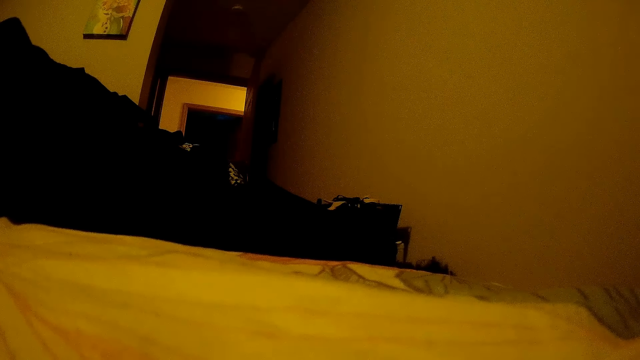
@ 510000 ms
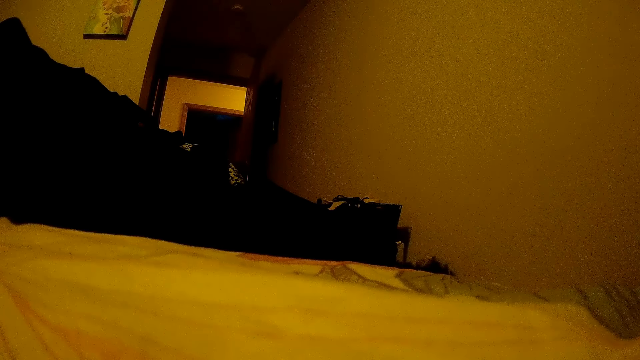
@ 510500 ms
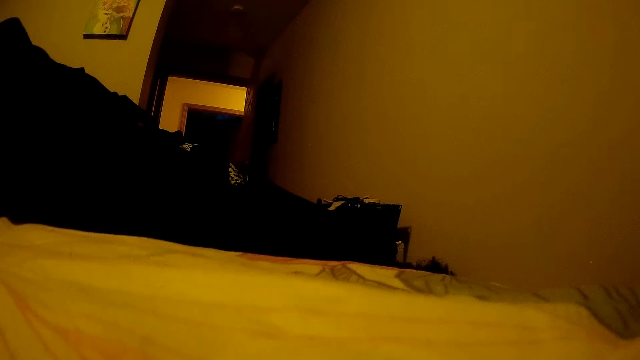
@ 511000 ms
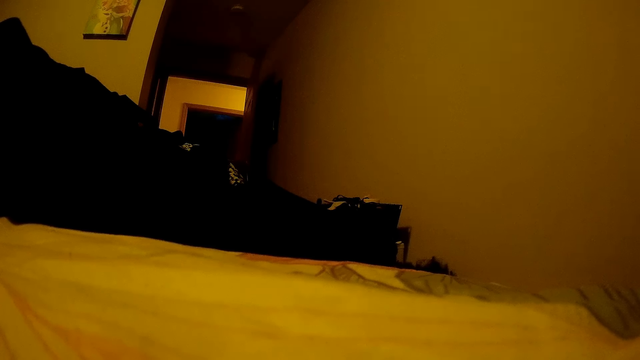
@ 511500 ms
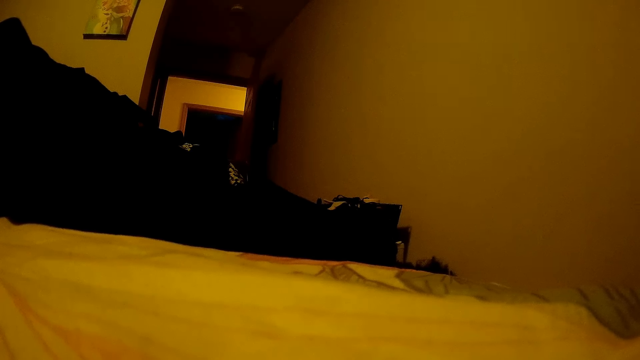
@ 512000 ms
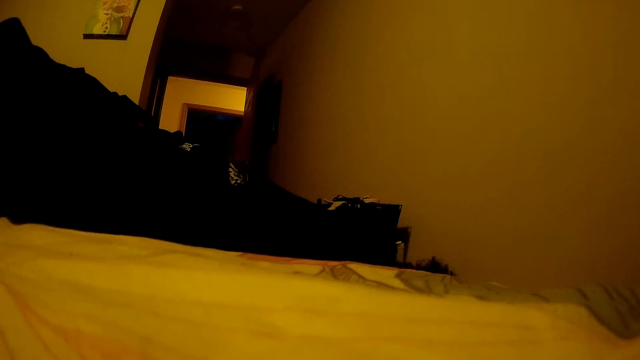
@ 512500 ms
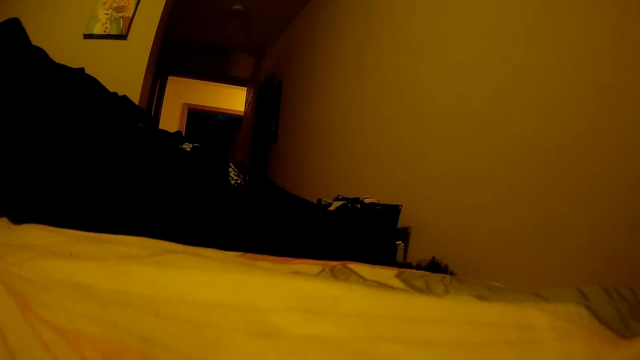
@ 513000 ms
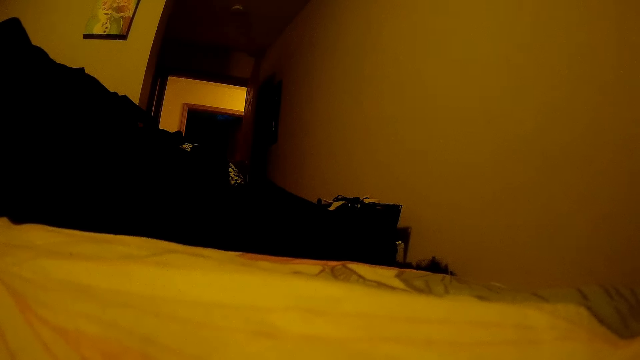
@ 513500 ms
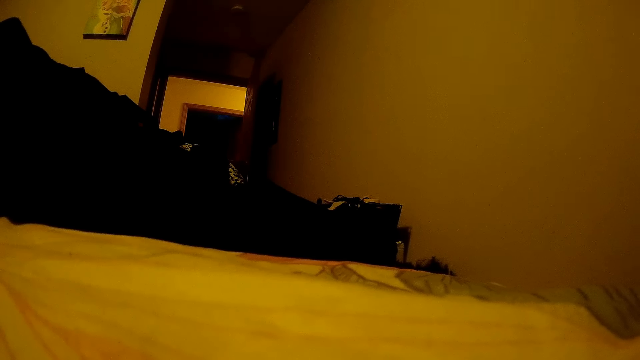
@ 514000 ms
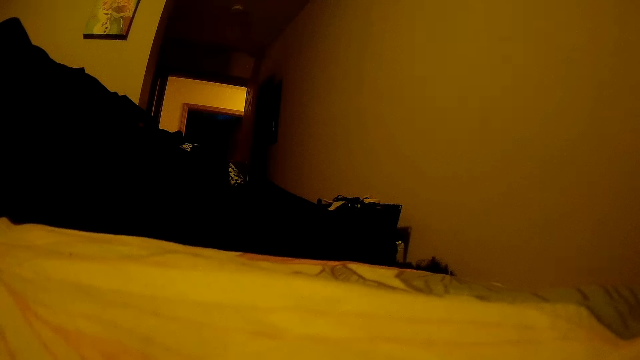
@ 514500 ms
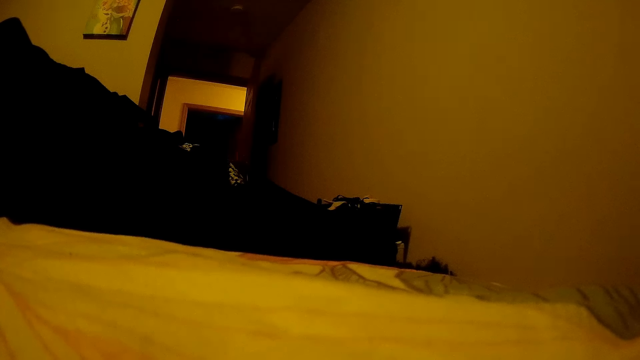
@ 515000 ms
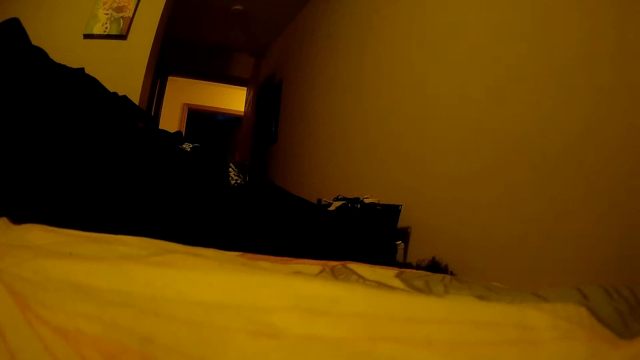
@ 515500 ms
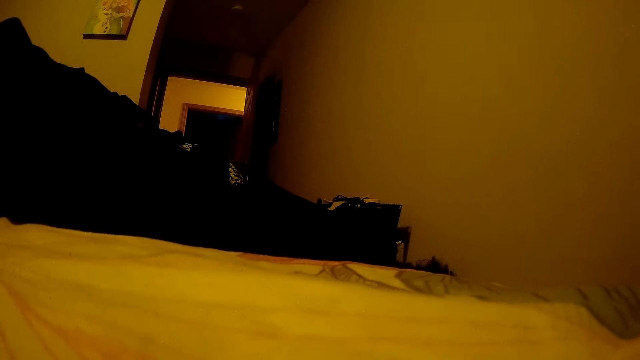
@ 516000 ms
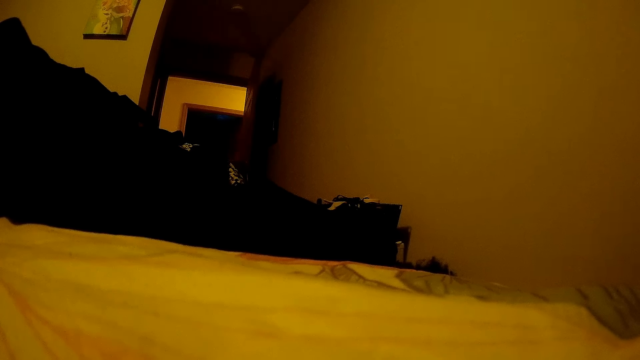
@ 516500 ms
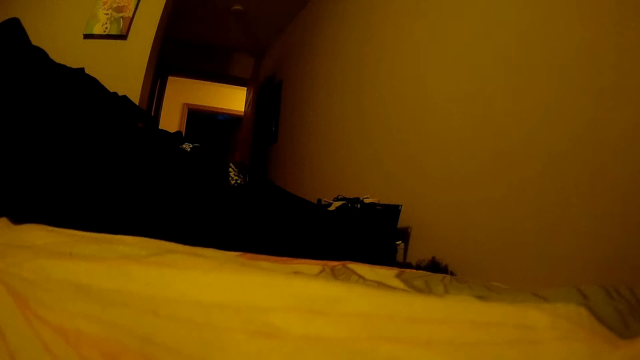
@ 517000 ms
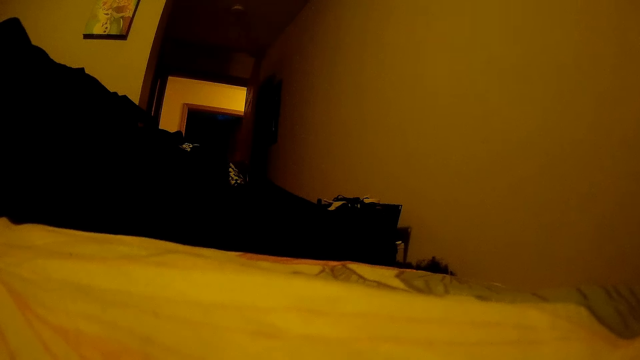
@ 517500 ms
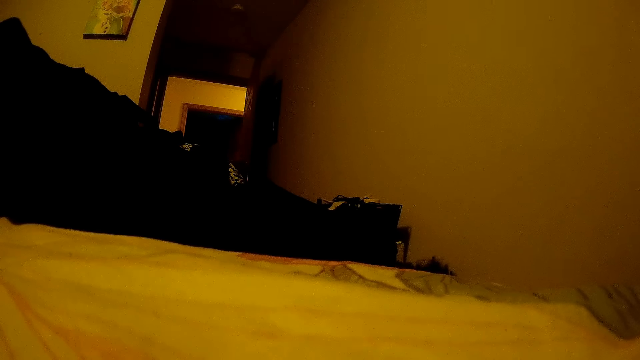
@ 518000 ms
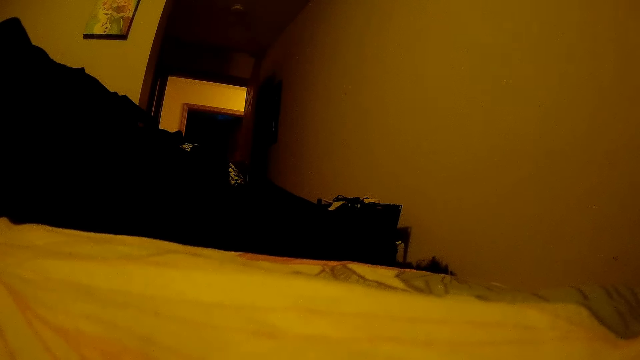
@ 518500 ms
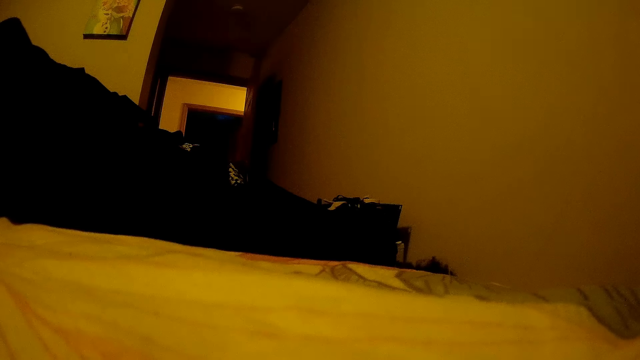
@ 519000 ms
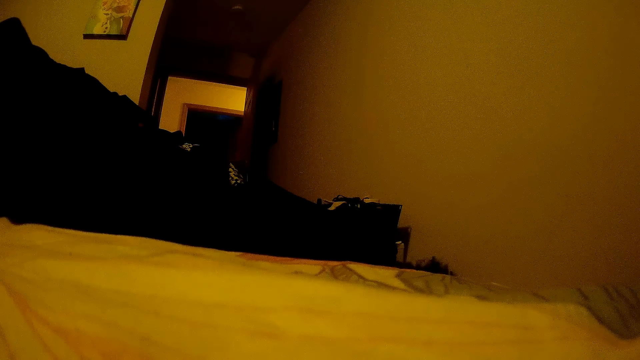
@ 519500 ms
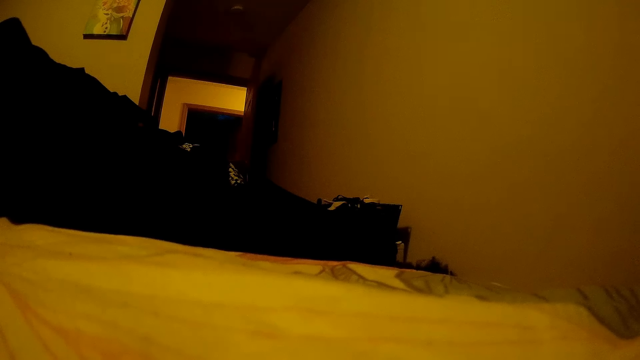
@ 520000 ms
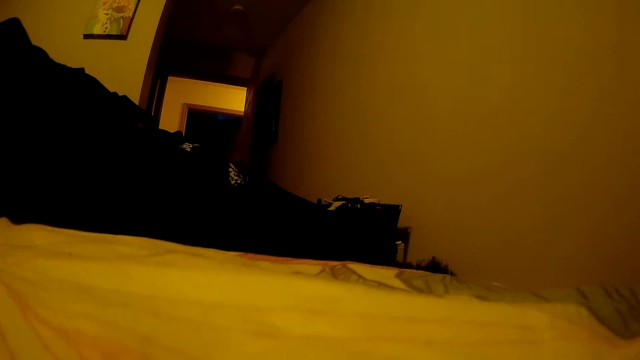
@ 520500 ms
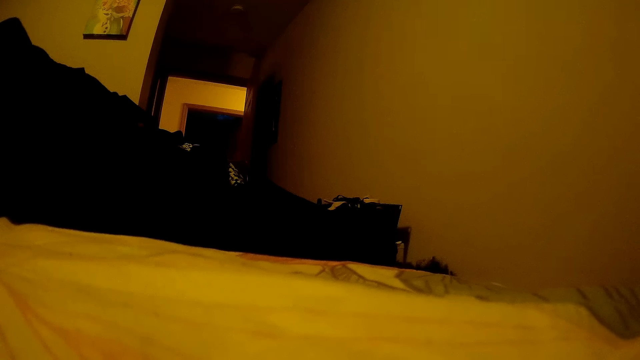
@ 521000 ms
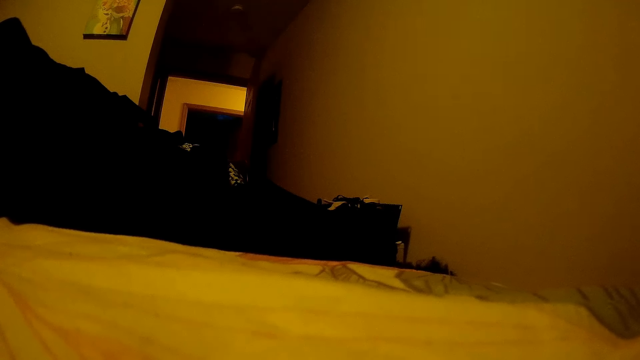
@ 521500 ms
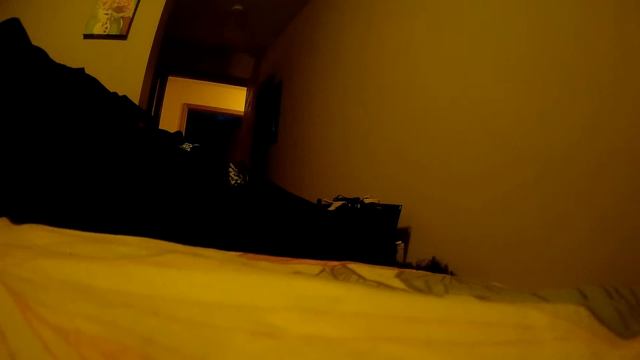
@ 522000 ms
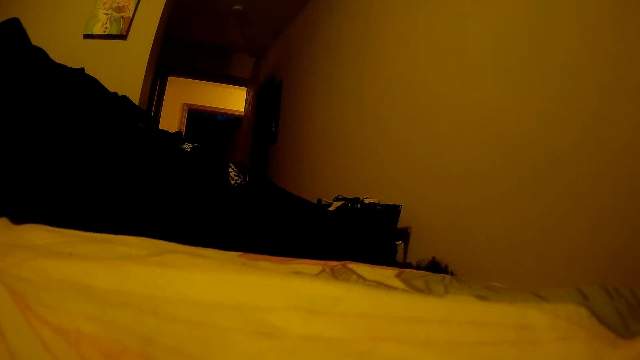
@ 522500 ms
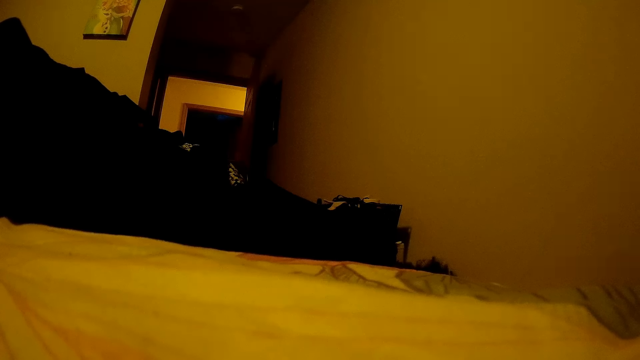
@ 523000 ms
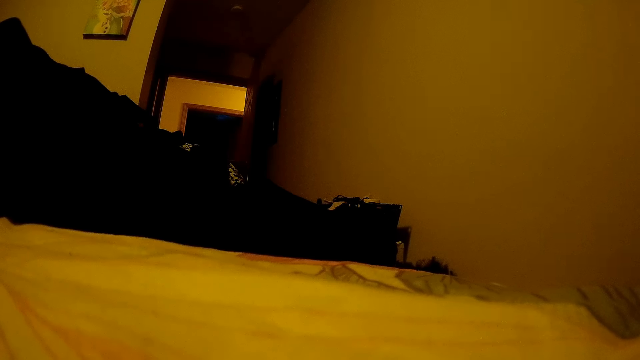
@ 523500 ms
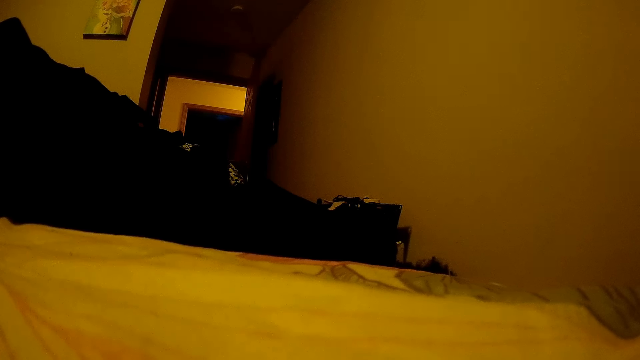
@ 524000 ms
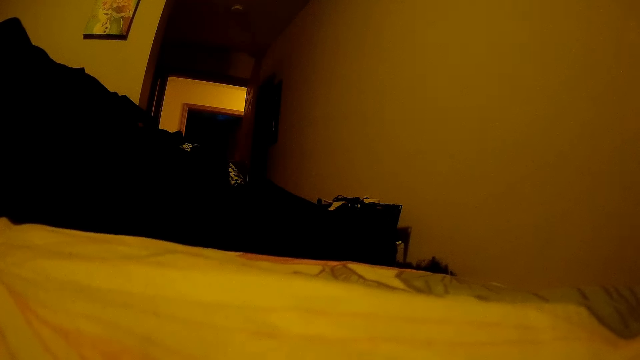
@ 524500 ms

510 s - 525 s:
A child talks with a lady.

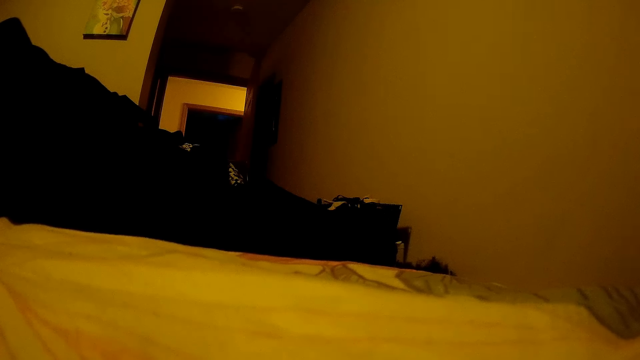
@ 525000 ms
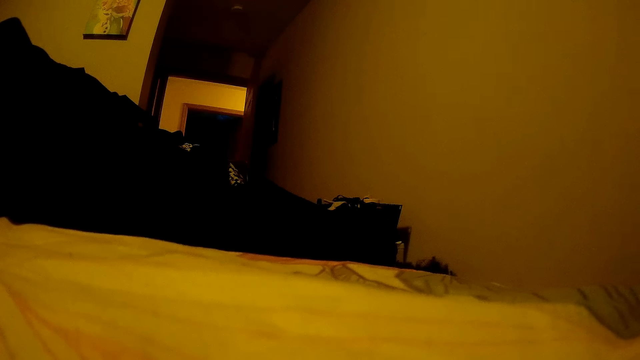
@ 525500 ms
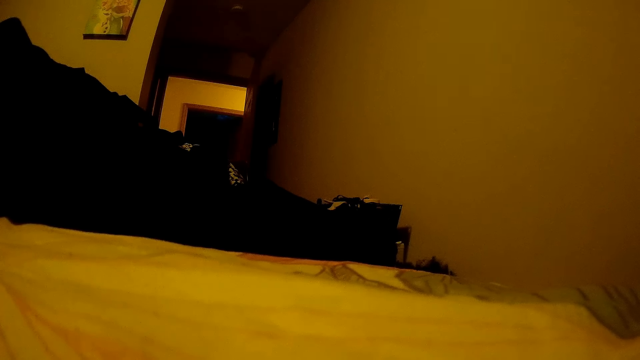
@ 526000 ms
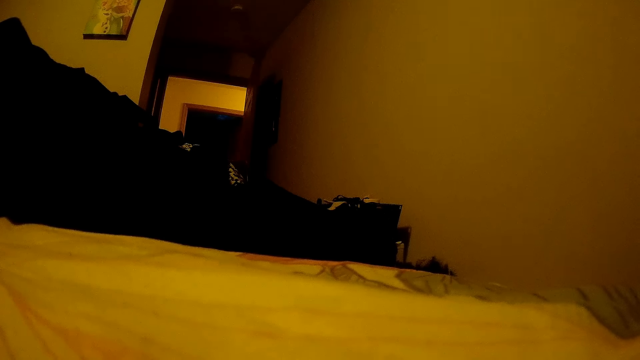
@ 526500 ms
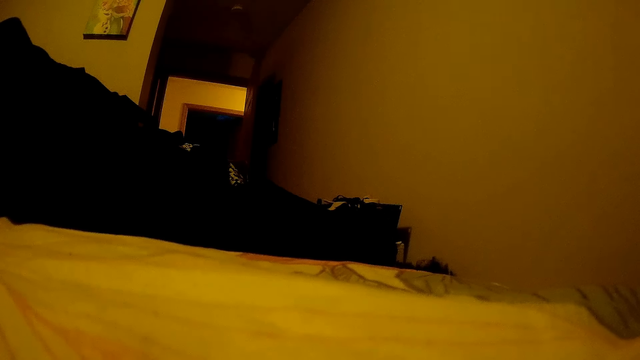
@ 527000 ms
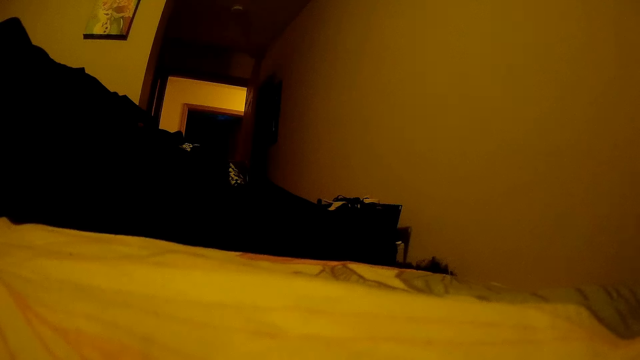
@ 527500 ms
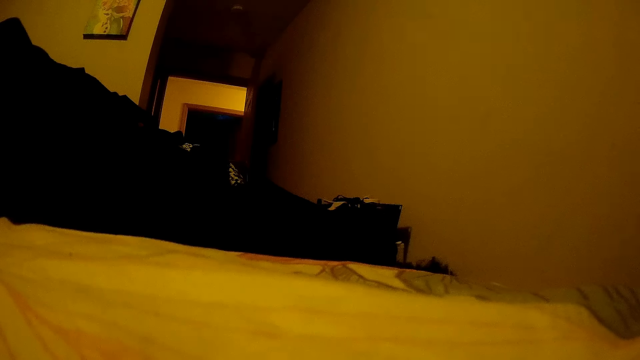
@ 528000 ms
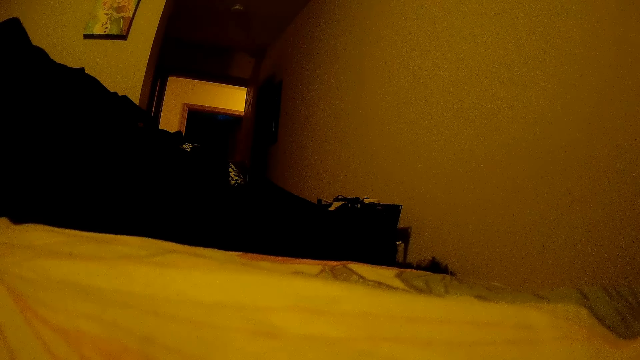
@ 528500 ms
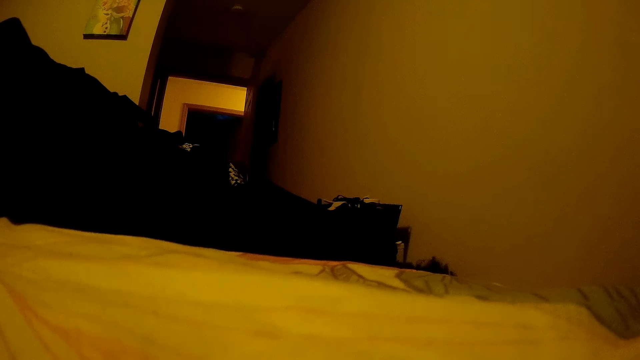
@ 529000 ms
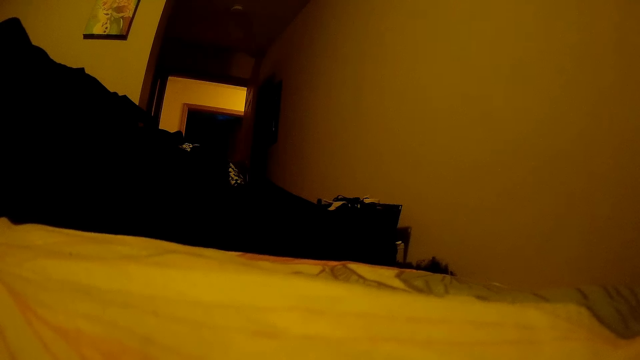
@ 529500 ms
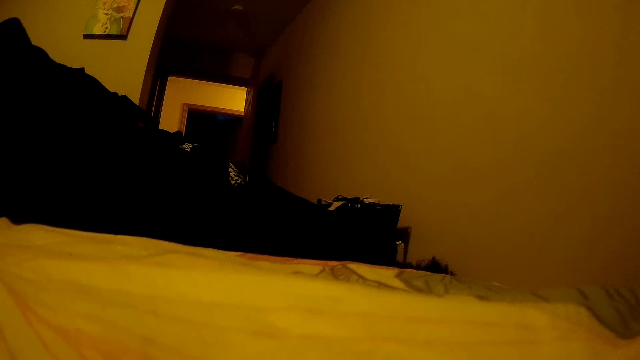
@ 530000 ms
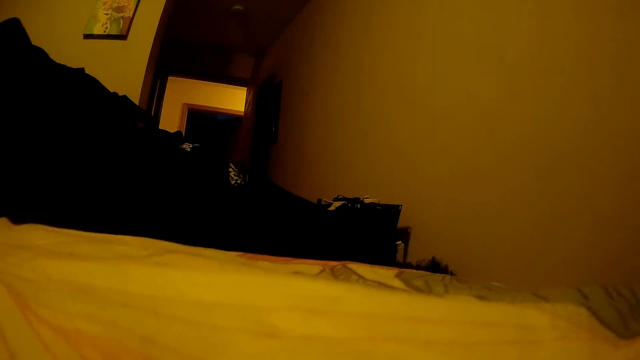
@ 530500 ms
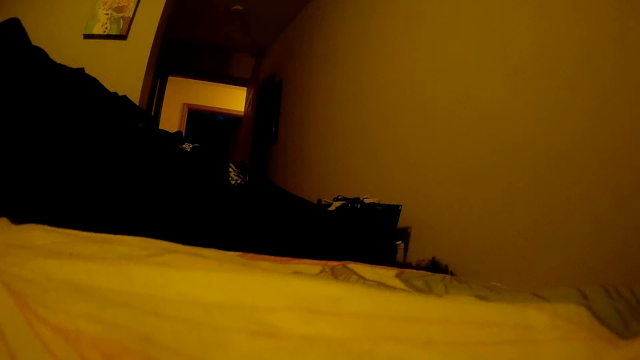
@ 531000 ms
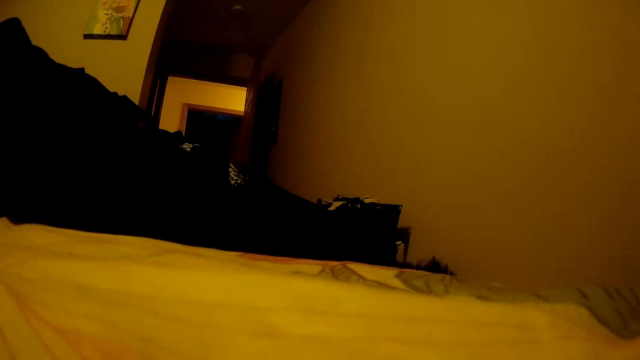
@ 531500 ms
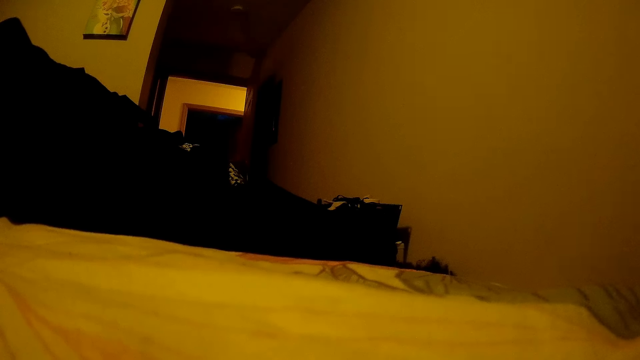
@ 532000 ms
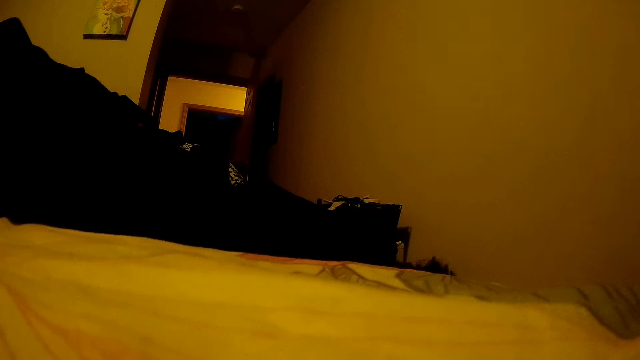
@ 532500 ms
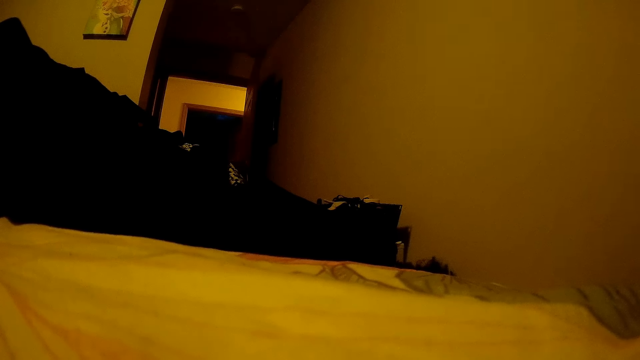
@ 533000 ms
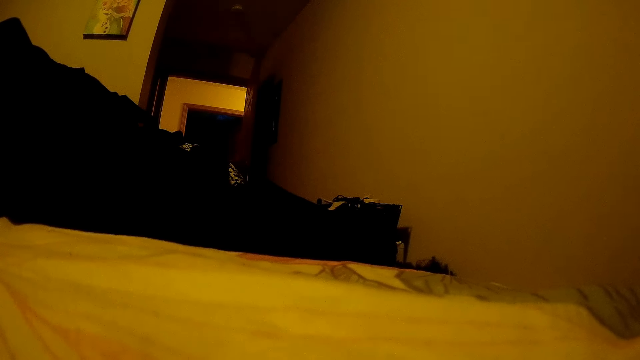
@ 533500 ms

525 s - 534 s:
A child stops talking with a lady.
